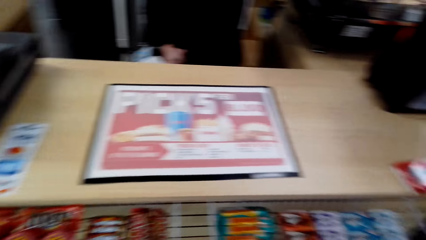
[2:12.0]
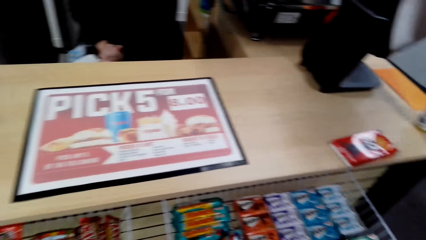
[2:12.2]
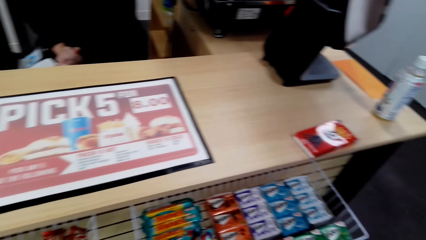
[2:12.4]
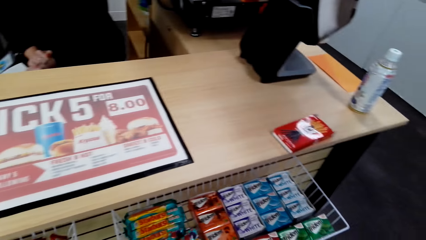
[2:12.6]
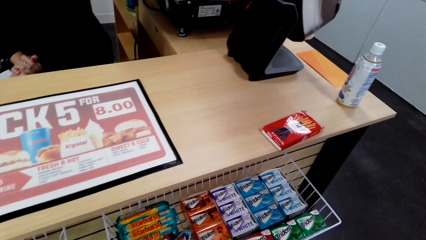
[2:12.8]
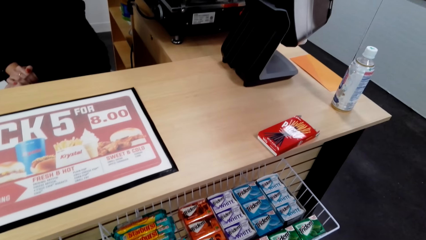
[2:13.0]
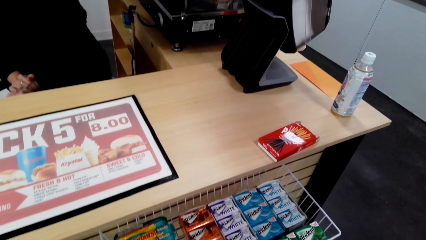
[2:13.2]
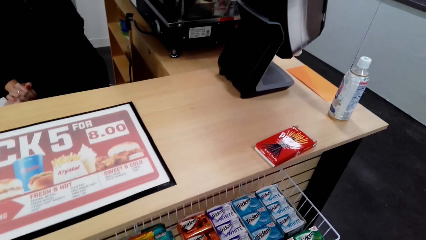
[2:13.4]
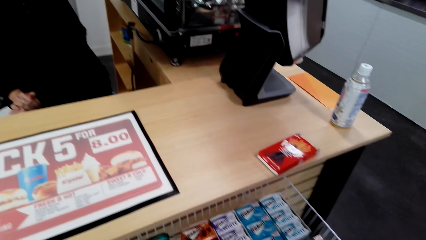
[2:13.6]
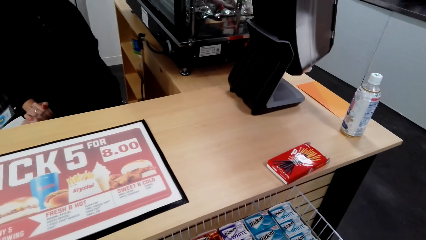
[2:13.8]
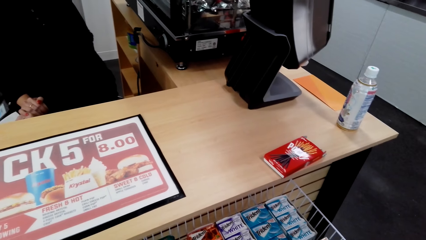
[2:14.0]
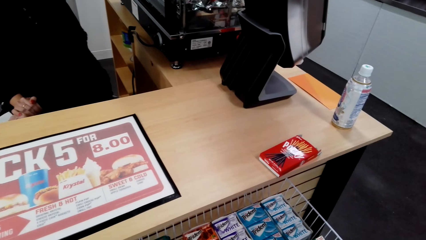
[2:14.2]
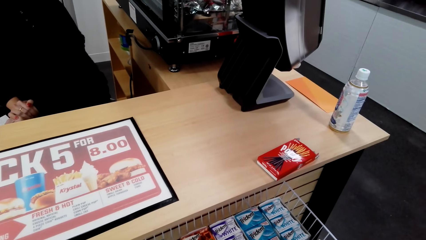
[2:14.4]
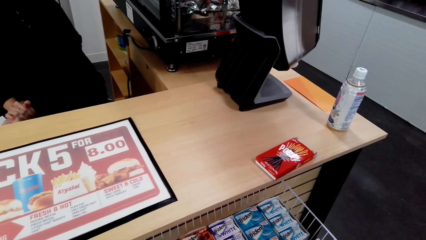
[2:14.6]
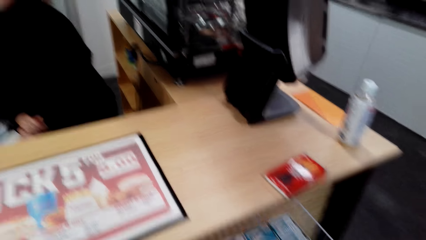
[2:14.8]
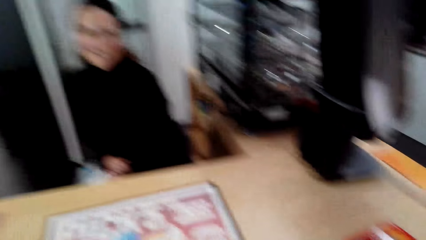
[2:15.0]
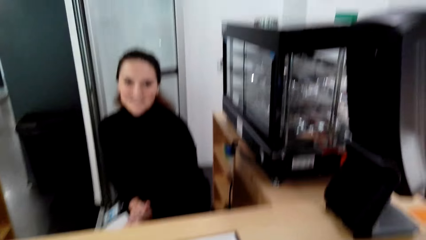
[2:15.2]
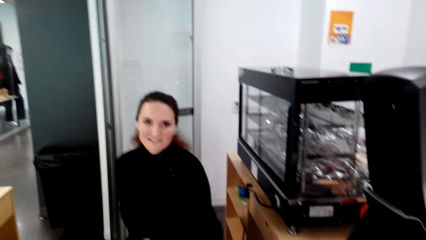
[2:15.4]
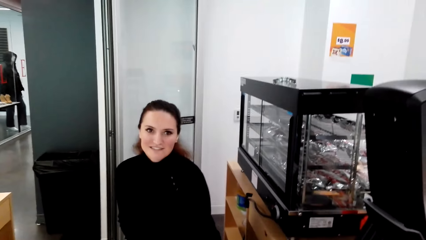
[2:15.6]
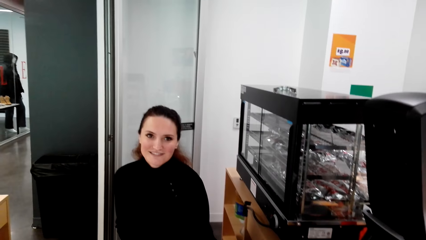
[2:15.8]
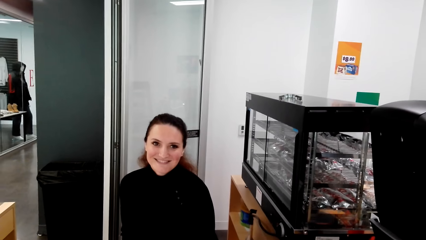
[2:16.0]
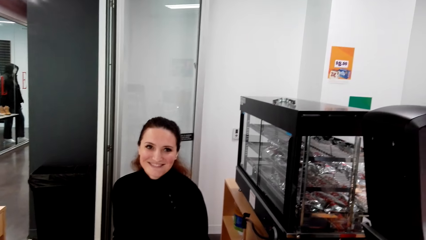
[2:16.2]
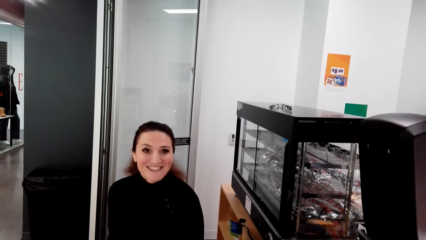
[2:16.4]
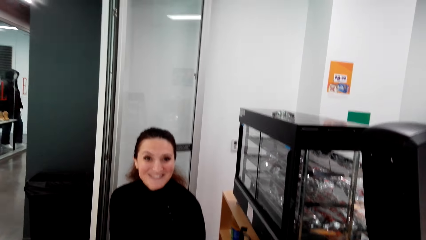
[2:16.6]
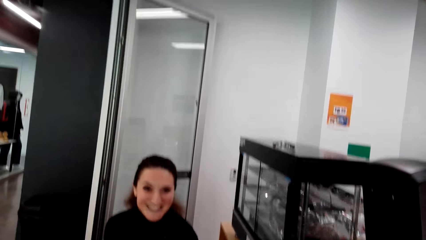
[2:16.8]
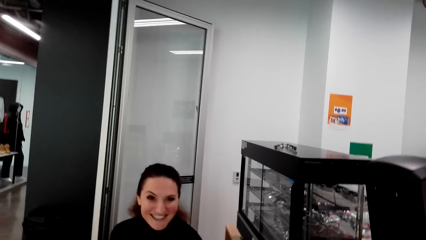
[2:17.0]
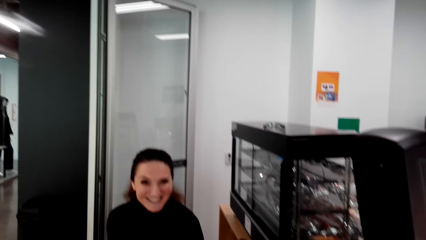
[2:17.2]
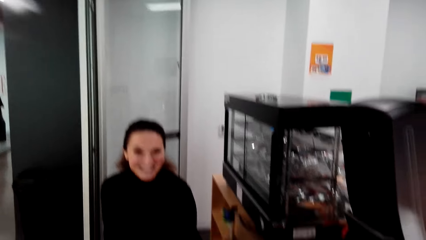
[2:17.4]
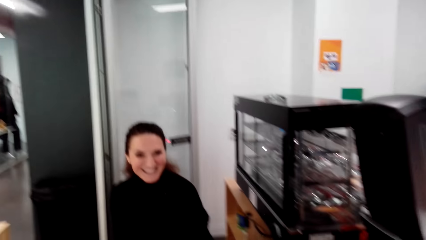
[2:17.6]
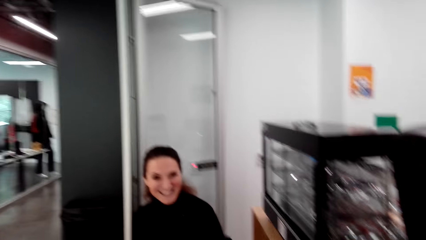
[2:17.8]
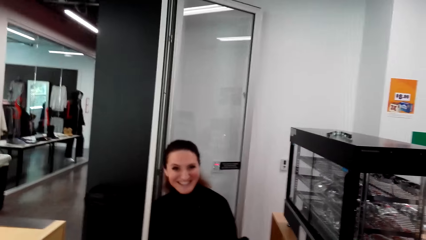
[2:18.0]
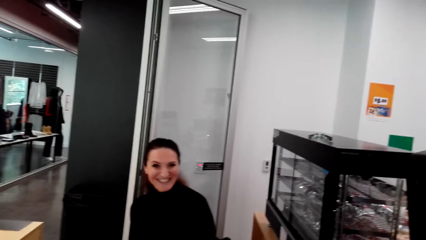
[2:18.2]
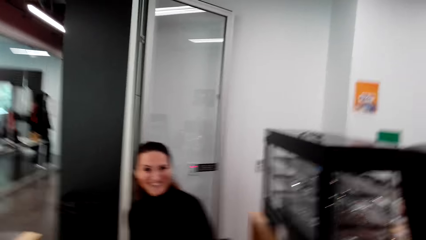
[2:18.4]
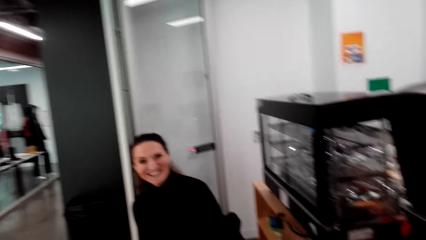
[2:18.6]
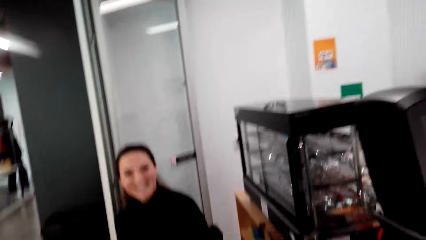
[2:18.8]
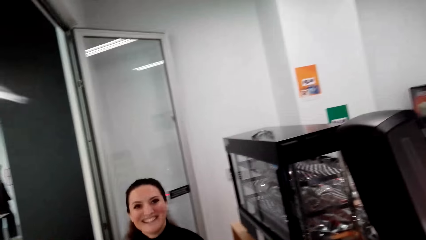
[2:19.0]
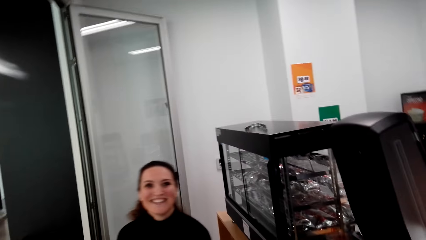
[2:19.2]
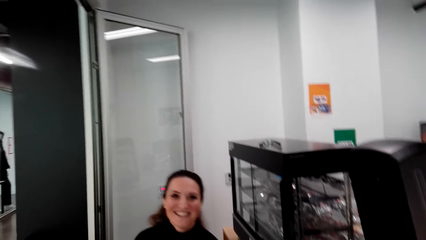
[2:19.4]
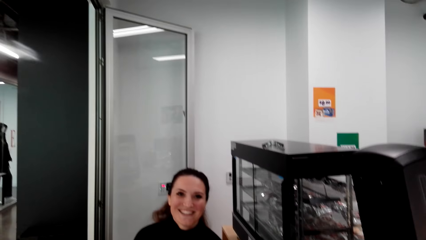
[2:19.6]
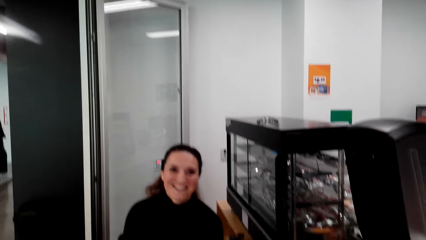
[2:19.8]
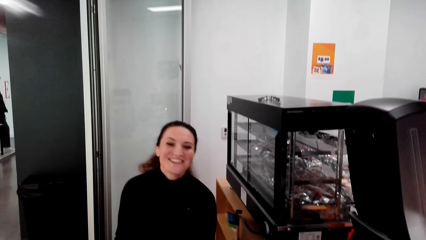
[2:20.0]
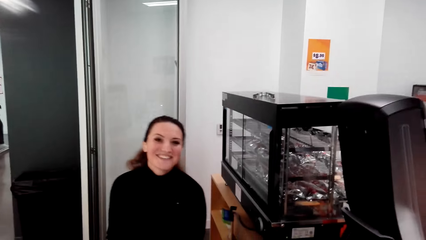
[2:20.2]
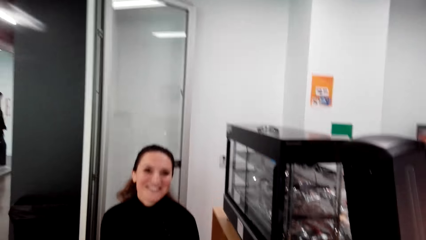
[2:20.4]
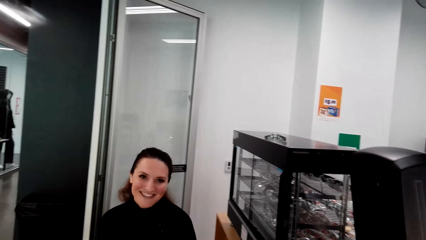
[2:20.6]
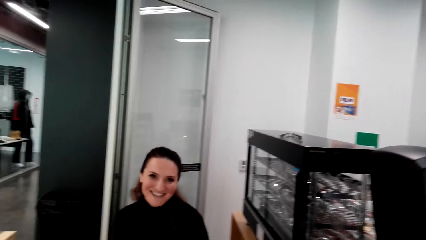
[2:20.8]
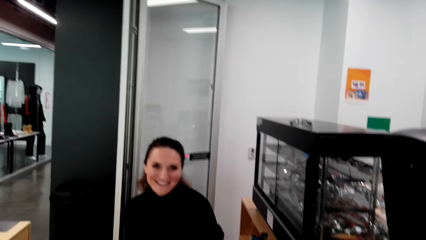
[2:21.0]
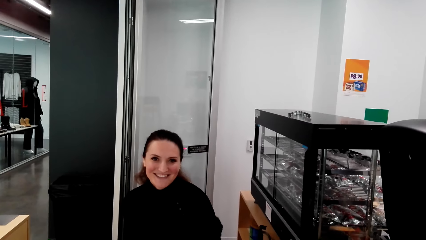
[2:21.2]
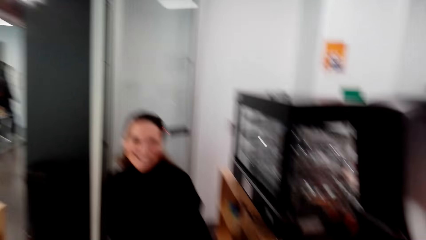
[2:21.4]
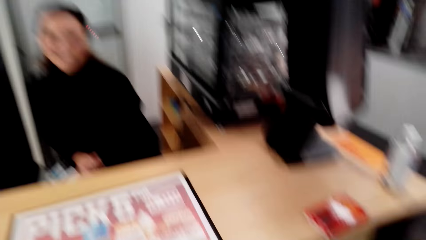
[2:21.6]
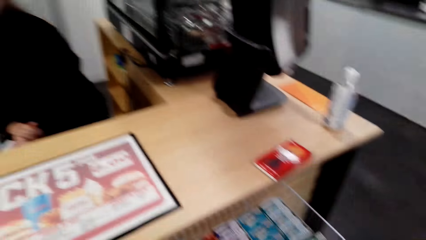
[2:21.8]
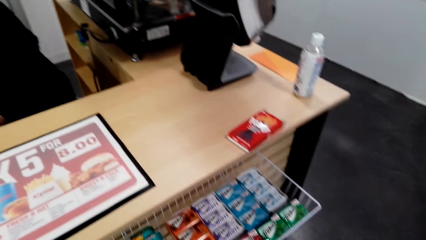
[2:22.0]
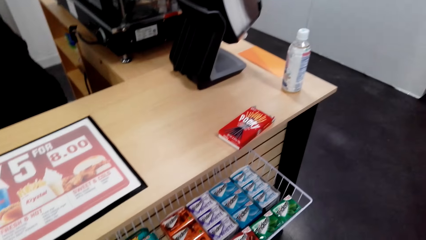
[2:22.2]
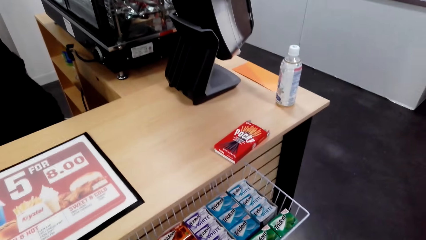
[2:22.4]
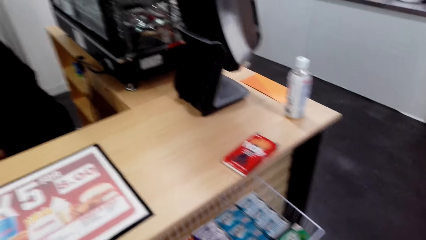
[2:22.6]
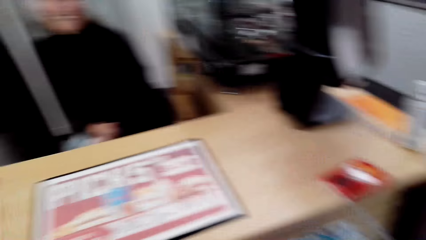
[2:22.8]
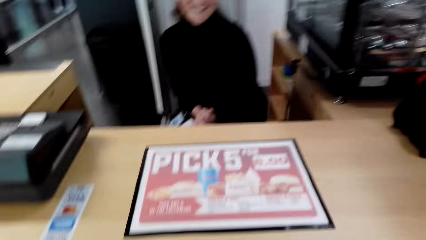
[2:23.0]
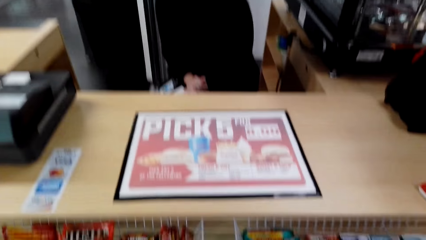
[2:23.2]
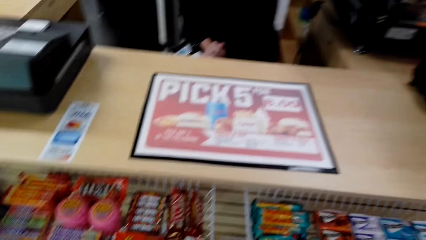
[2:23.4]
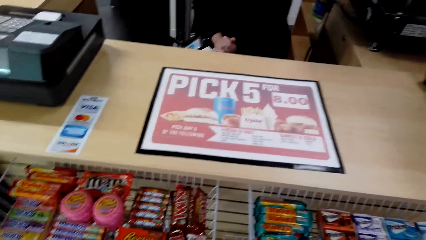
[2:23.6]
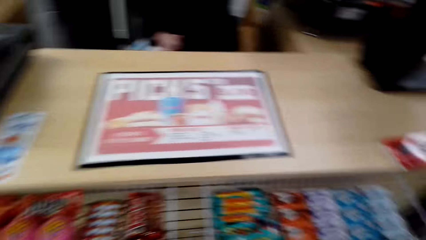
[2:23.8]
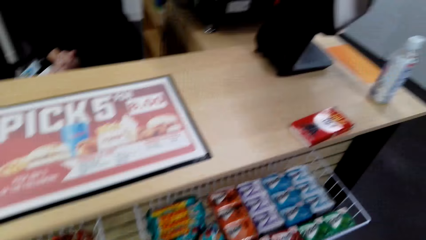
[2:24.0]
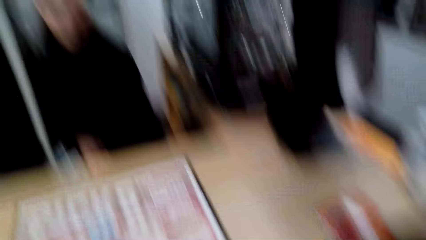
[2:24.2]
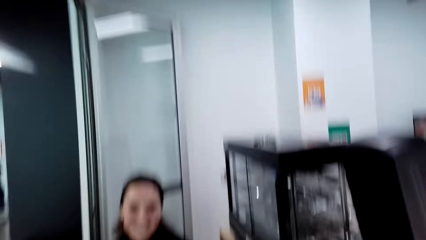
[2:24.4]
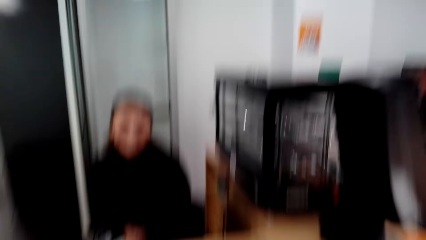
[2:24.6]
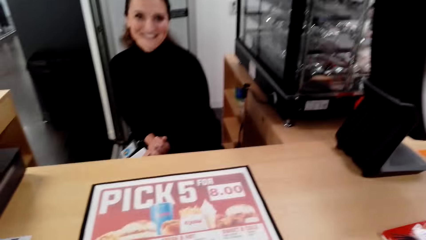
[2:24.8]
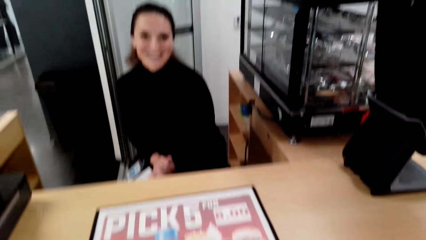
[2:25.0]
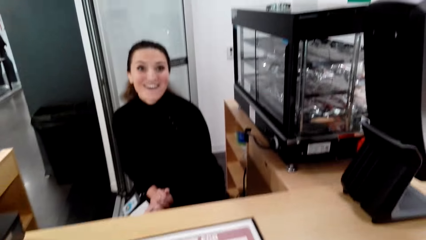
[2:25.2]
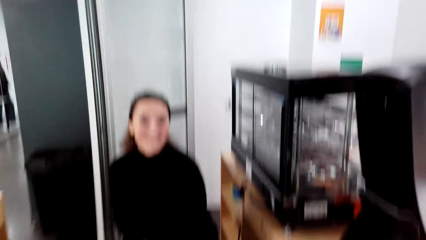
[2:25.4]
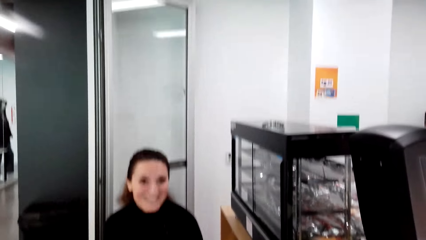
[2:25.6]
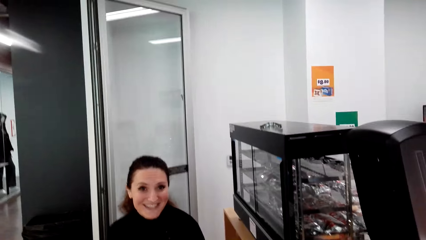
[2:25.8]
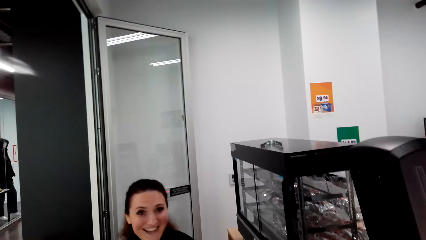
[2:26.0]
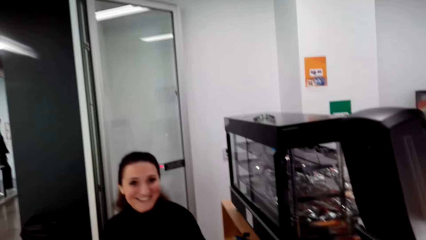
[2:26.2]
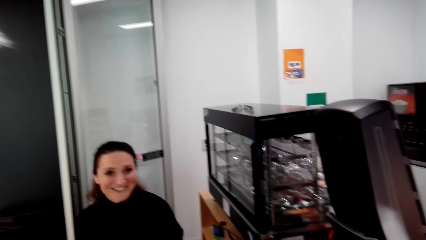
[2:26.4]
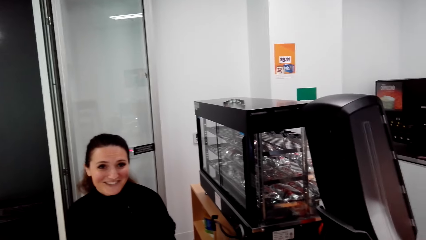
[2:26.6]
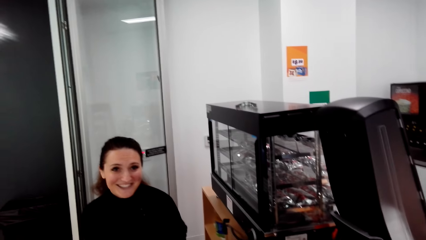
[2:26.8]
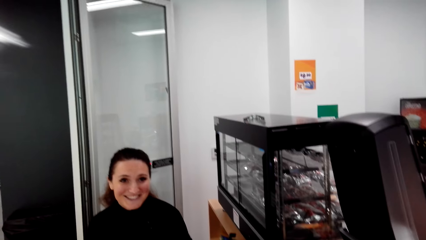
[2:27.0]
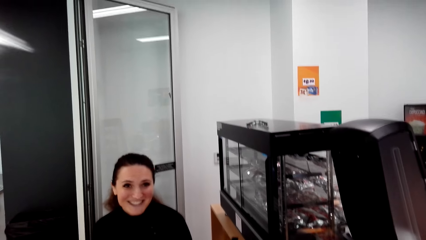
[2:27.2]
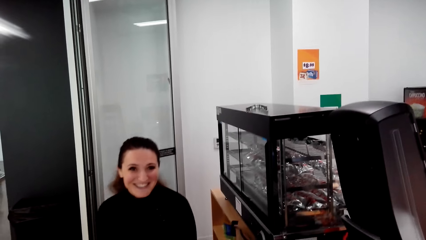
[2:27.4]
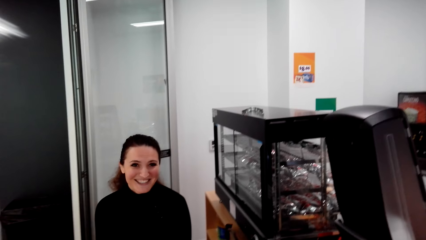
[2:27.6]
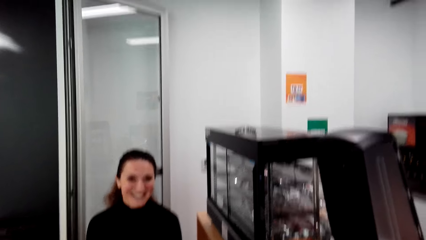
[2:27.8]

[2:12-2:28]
The camera wearer looks around.
